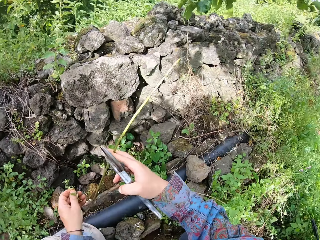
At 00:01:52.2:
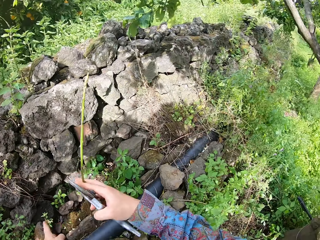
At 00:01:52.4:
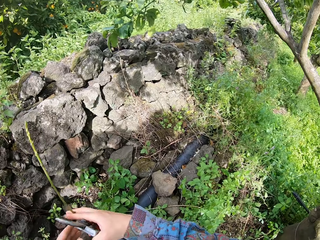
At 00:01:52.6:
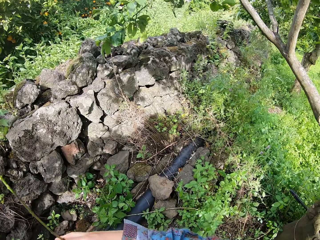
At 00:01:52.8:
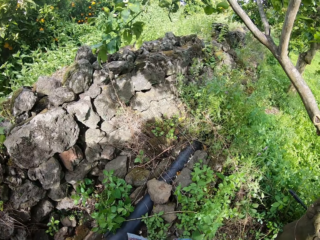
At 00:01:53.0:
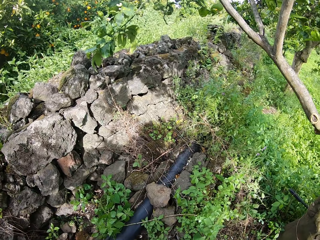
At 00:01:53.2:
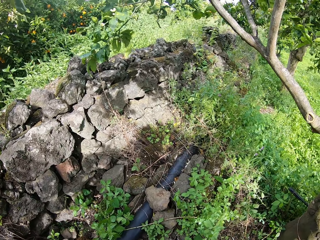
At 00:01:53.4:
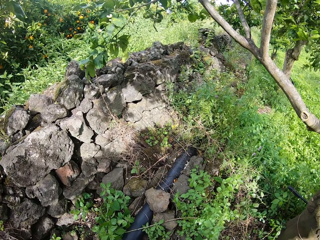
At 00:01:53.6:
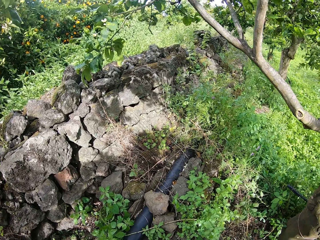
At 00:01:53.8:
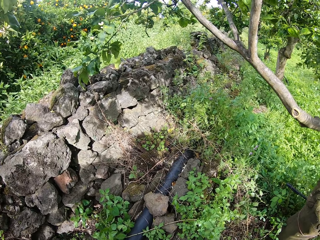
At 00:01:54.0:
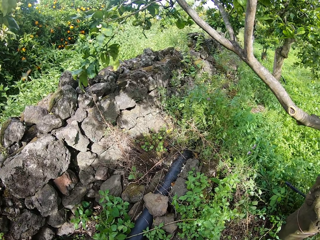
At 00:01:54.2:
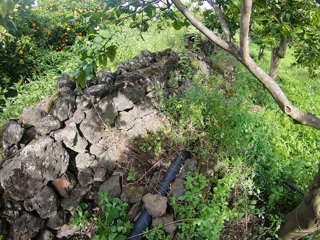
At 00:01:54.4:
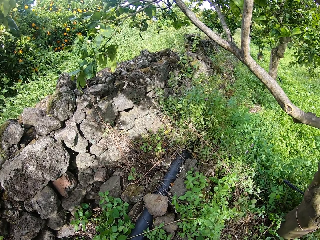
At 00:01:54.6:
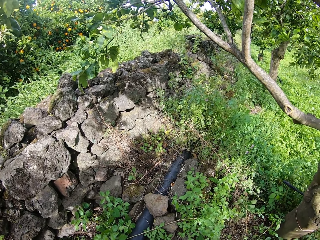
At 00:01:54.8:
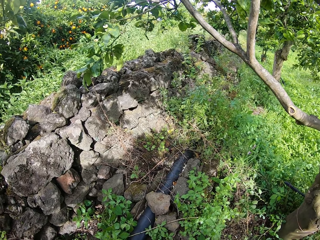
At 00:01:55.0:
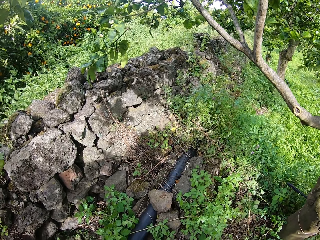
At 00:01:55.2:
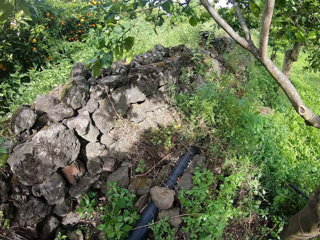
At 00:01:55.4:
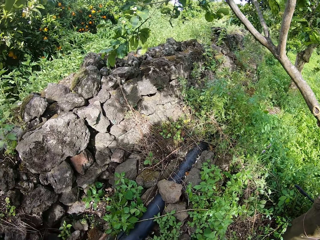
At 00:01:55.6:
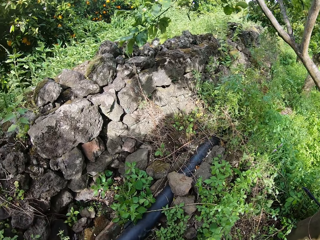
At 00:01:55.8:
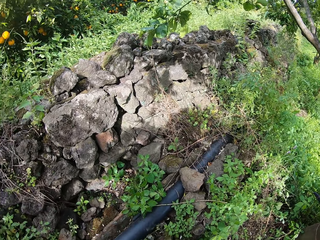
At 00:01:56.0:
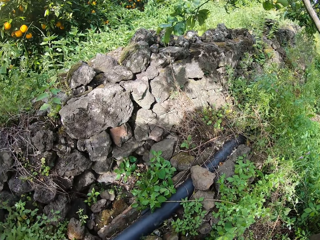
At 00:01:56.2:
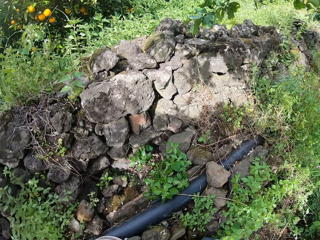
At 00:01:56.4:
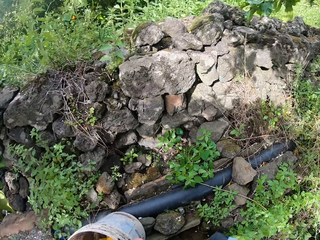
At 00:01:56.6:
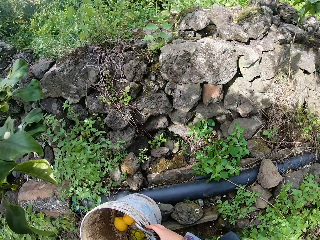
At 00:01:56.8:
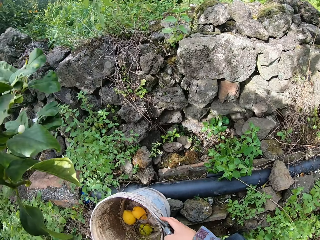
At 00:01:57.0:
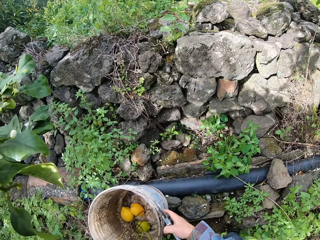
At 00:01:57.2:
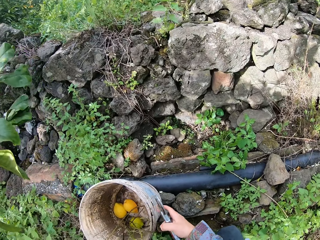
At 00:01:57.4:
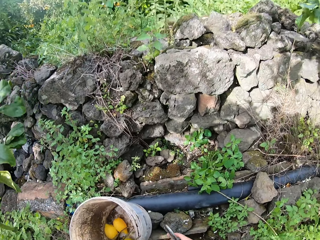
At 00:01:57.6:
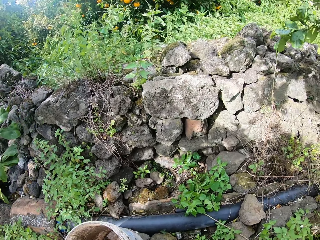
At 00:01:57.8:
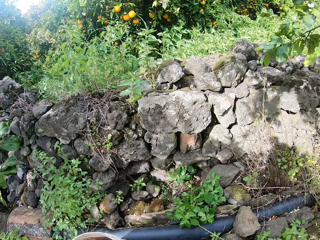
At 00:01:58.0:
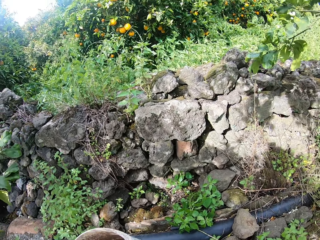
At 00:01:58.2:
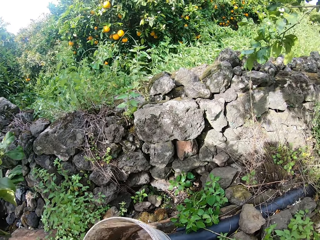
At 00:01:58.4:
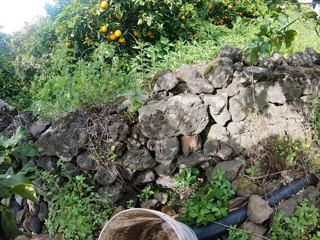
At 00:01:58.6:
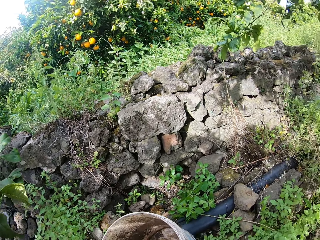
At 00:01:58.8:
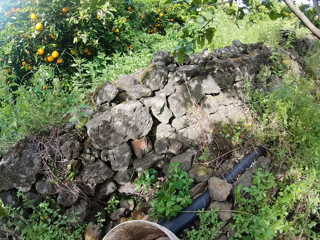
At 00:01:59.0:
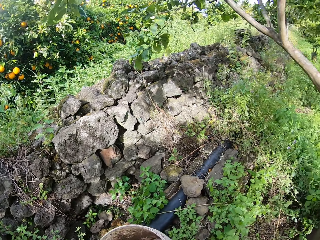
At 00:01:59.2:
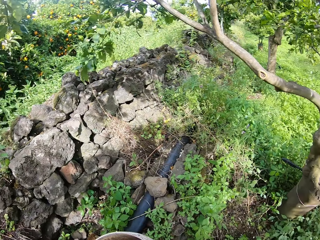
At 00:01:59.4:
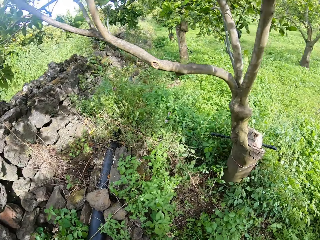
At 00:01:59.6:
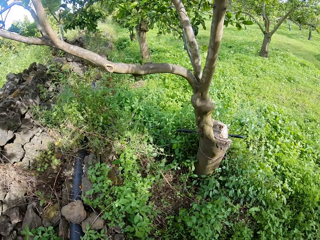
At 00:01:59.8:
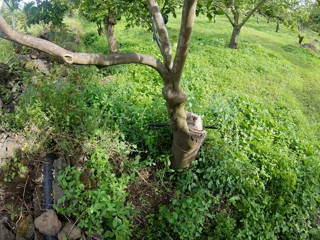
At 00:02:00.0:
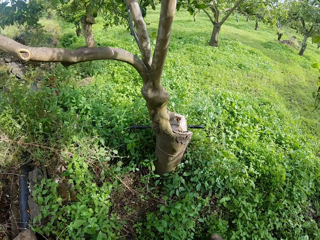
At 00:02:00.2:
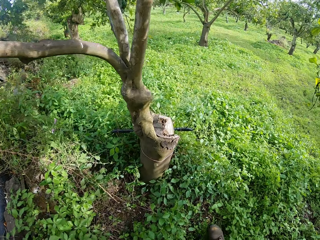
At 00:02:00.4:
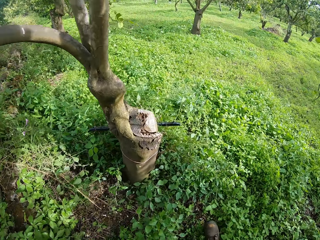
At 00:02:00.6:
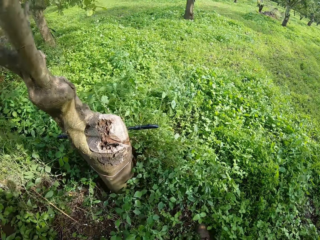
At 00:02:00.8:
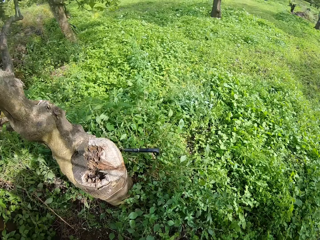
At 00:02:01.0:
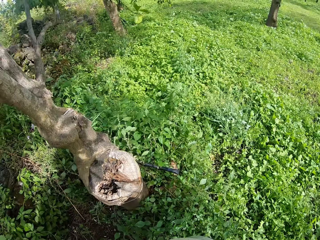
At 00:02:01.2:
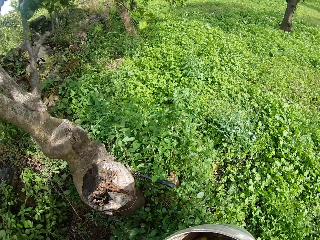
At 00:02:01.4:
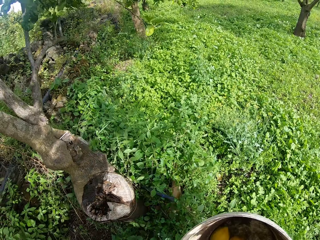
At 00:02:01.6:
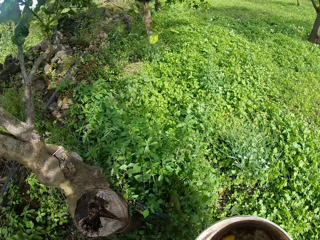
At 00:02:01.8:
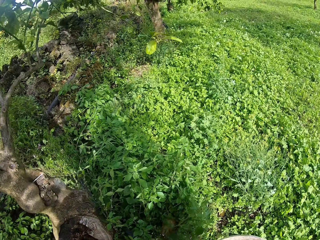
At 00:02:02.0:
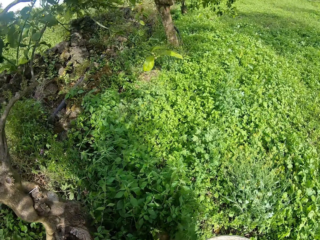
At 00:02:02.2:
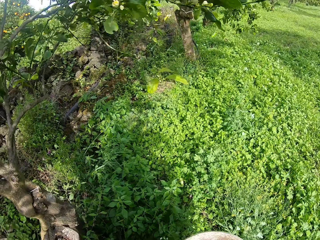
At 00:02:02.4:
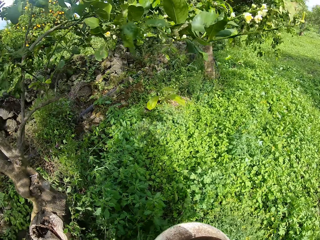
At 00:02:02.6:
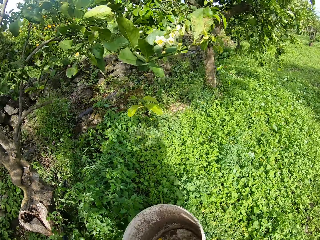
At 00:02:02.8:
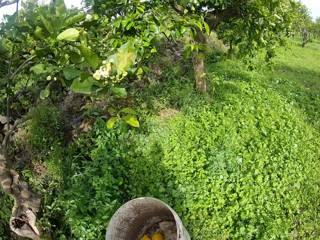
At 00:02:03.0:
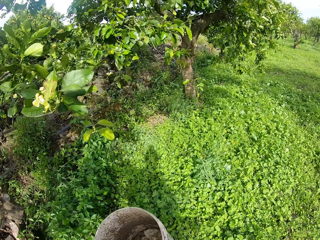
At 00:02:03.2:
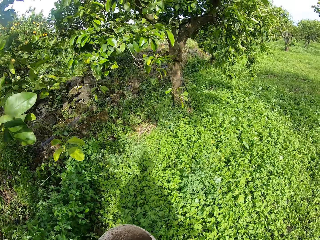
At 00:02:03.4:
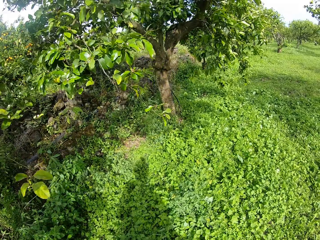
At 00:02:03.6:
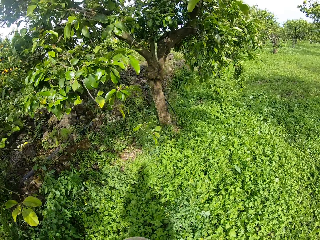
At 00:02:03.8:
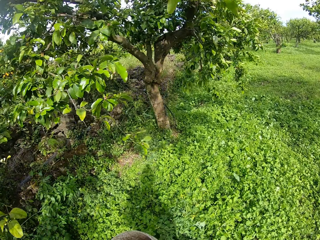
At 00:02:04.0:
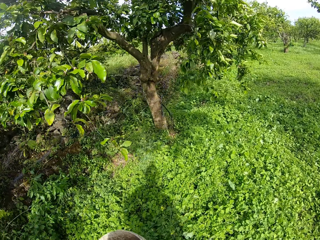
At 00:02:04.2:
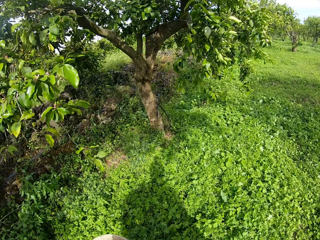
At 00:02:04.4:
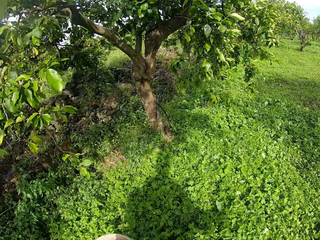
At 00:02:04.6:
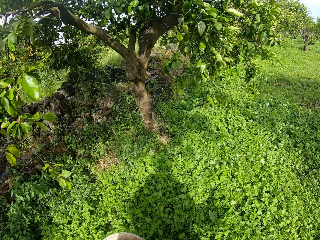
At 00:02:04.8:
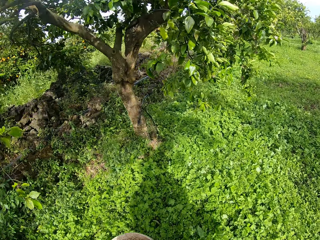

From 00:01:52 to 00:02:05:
The camera wearer stares around. He walks to another part of the farm with the bucket in his left hand.

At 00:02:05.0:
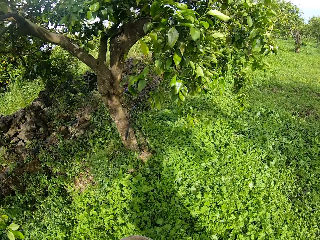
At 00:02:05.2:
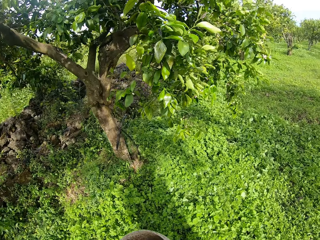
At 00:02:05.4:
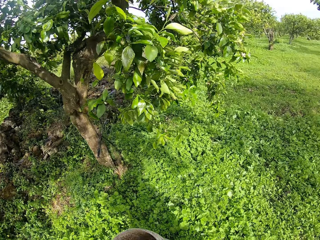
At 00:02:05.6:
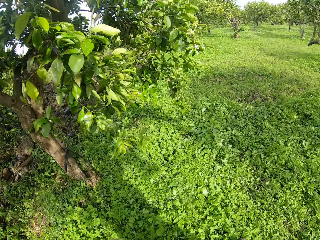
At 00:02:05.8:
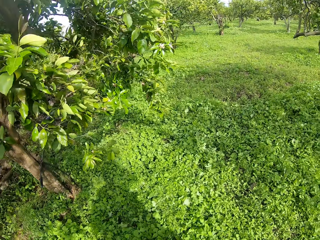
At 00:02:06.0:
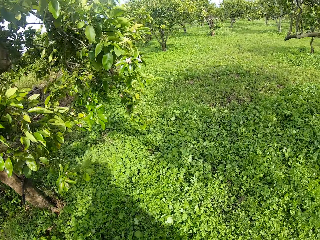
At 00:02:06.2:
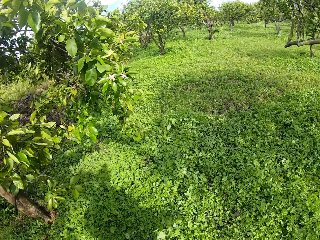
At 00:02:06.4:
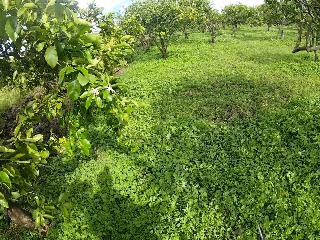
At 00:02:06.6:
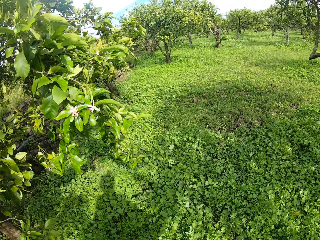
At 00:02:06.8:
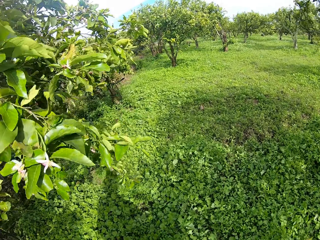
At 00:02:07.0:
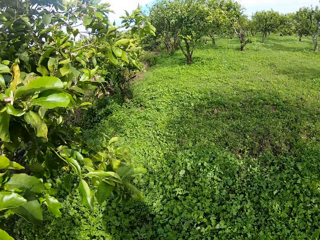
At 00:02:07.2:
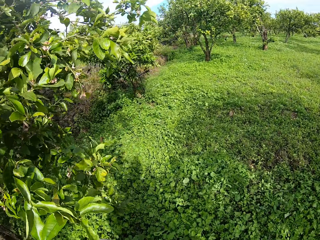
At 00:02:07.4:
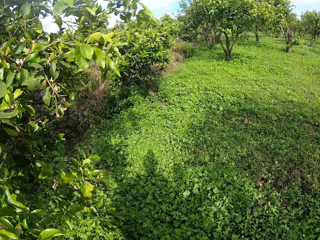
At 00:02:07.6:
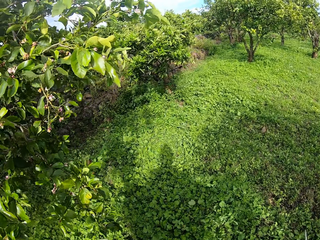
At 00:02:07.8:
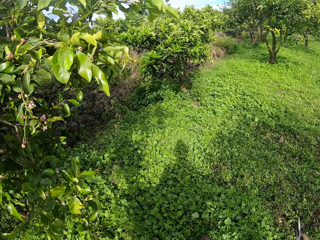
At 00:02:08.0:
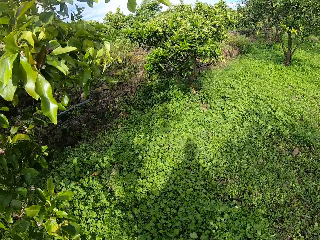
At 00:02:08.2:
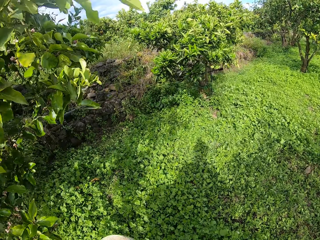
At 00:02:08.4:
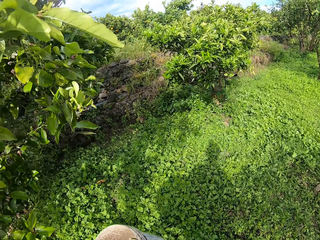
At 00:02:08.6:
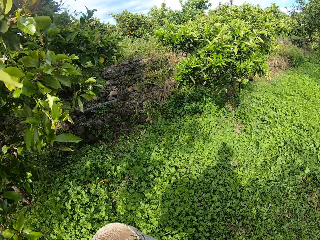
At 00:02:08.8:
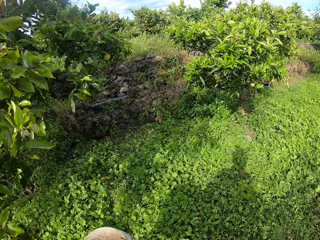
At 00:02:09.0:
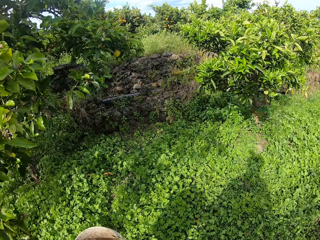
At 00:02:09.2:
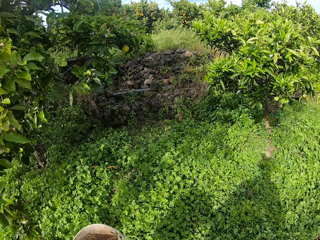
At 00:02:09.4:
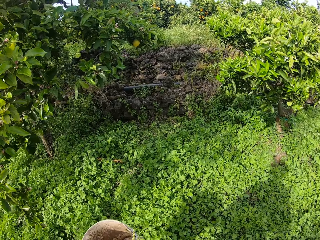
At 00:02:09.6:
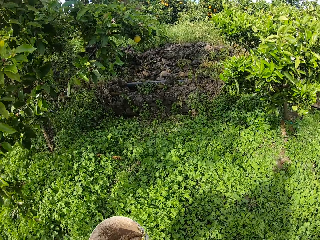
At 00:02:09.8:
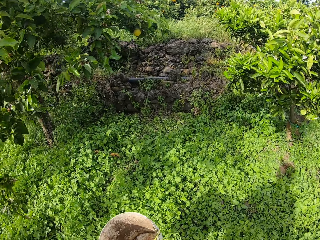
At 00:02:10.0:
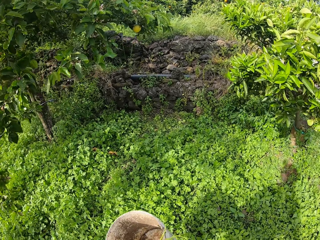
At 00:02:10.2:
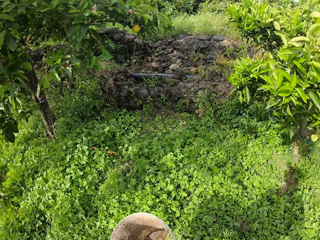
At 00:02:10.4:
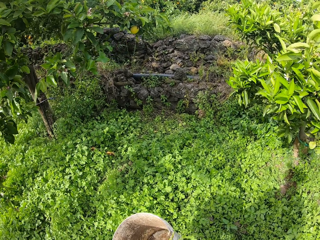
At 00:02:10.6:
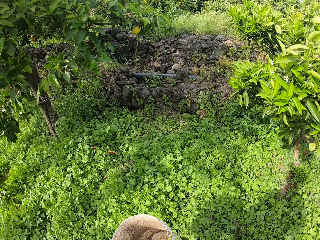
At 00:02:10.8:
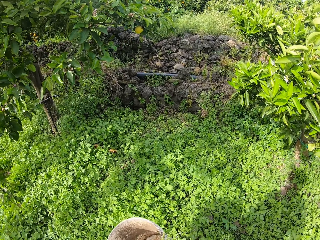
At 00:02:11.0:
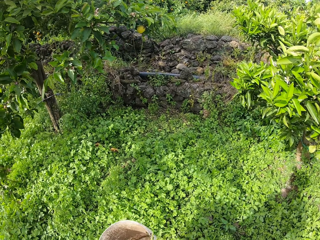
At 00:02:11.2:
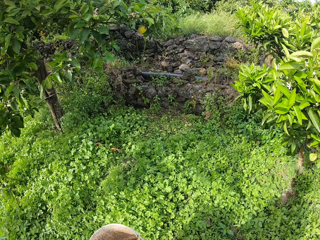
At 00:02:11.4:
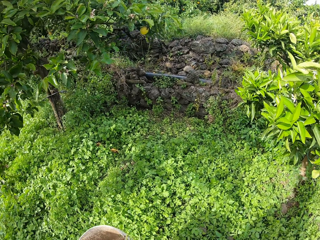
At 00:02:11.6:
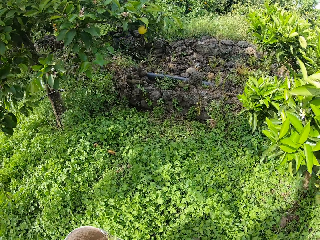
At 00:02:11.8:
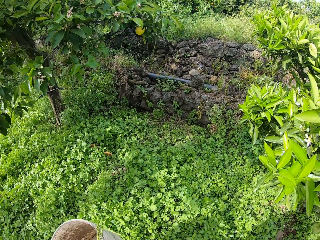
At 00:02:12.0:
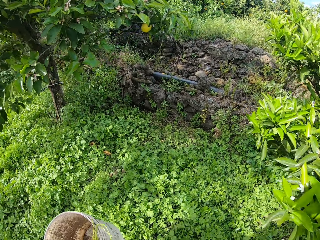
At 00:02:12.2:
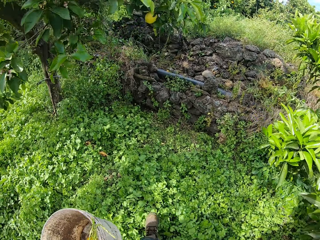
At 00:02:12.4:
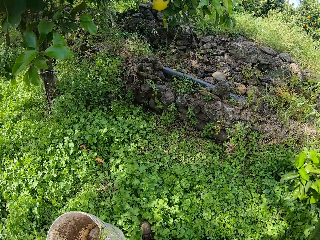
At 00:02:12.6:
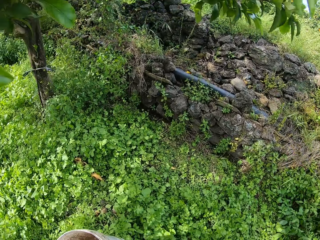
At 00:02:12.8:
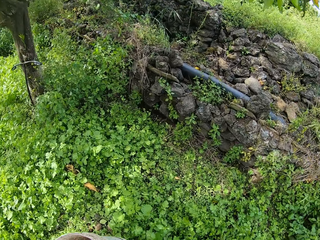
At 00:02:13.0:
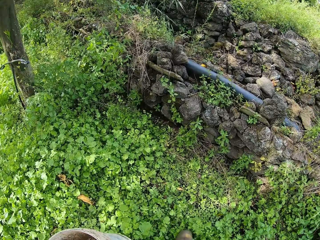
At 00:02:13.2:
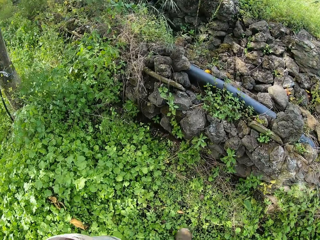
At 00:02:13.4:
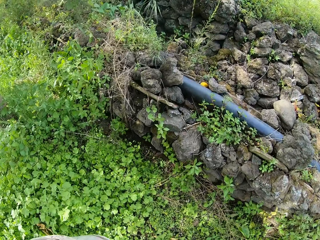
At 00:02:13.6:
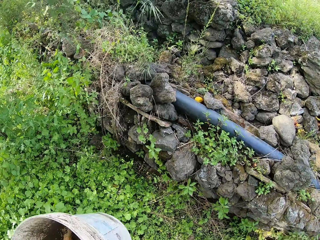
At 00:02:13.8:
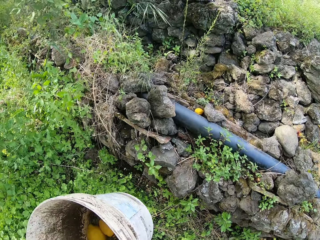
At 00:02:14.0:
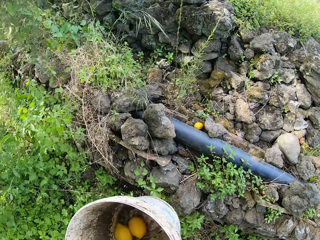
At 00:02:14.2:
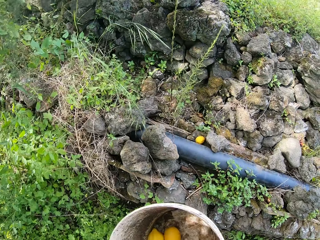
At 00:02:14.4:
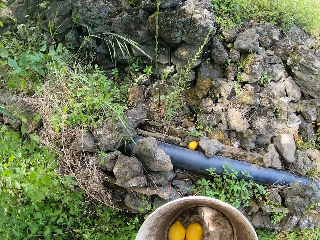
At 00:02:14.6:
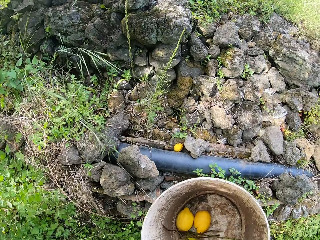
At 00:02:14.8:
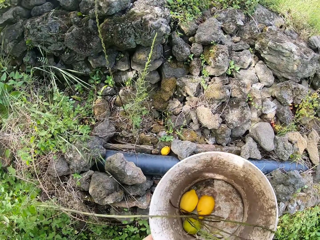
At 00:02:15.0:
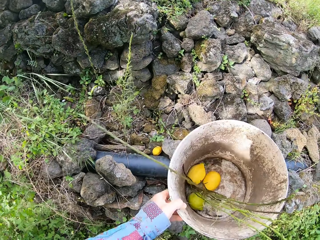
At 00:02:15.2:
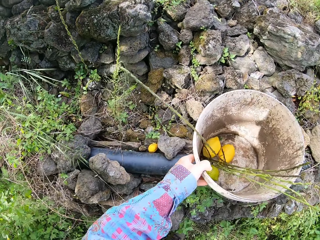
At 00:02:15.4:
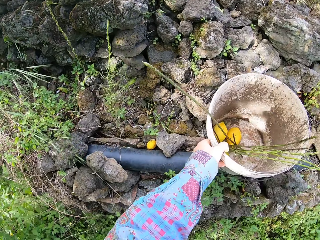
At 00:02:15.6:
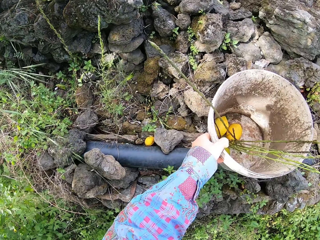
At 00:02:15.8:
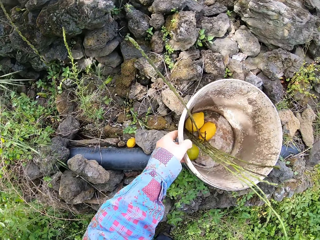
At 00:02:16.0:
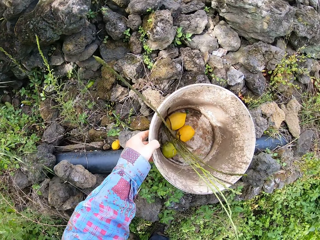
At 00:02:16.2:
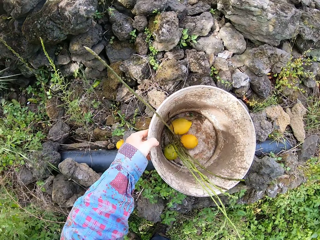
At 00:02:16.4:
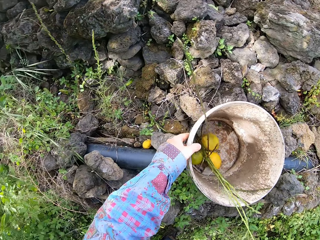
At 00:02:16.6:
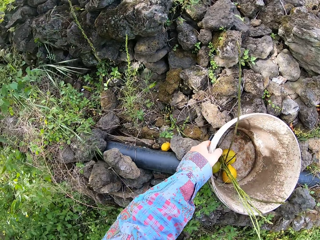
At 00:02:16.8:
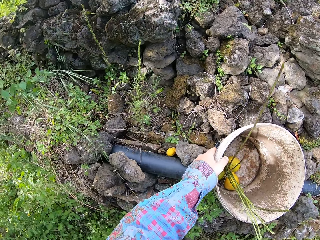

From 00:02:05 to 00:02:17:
The camera wearer stares around. They walk towards the plant. They put the bucket down.
